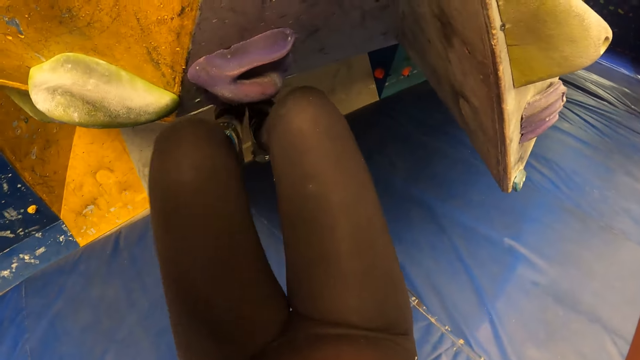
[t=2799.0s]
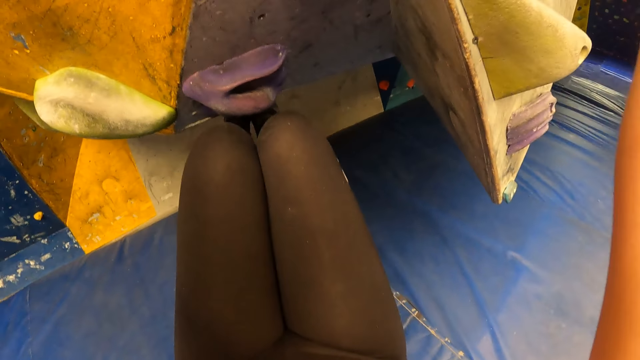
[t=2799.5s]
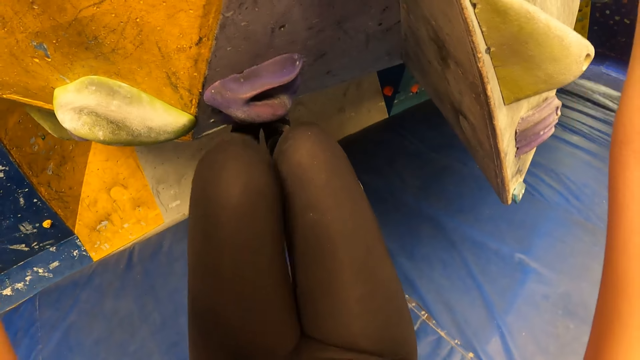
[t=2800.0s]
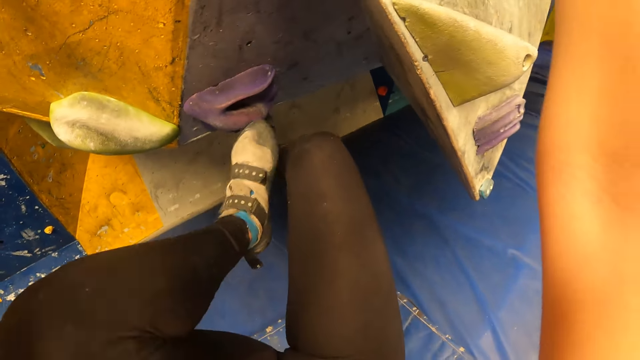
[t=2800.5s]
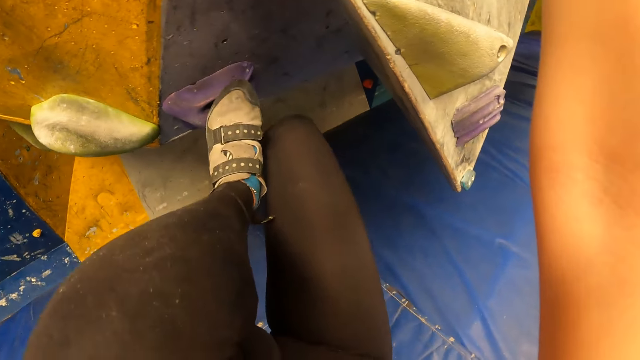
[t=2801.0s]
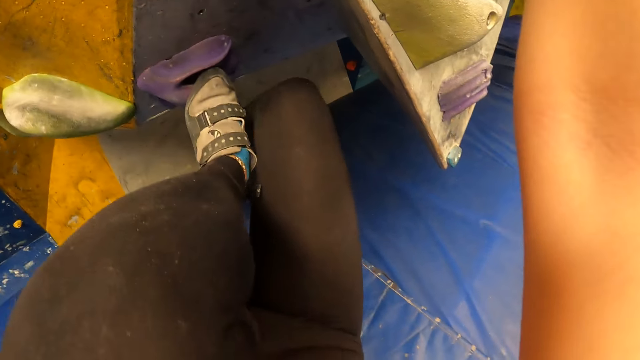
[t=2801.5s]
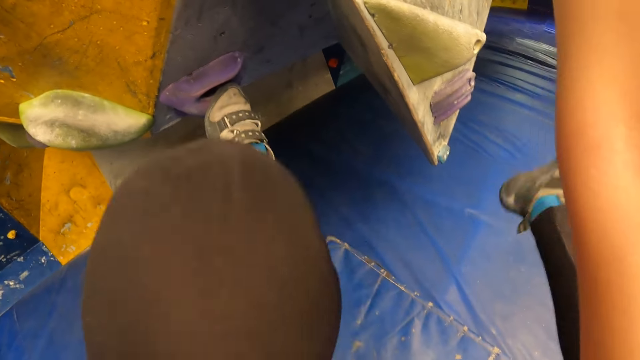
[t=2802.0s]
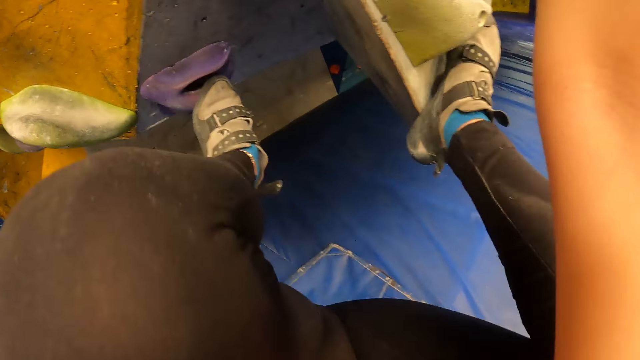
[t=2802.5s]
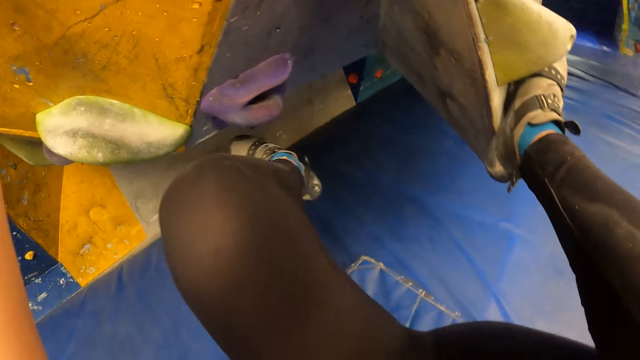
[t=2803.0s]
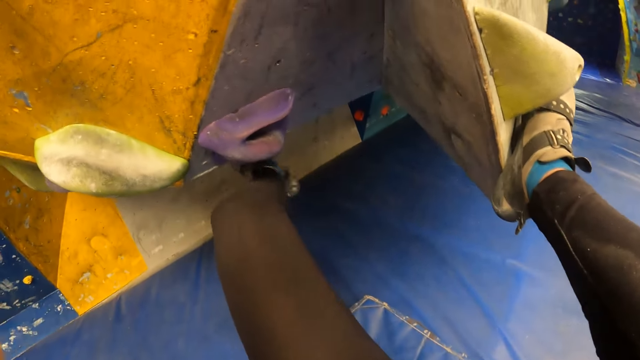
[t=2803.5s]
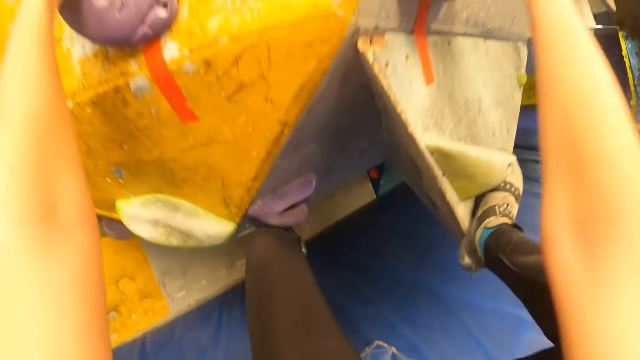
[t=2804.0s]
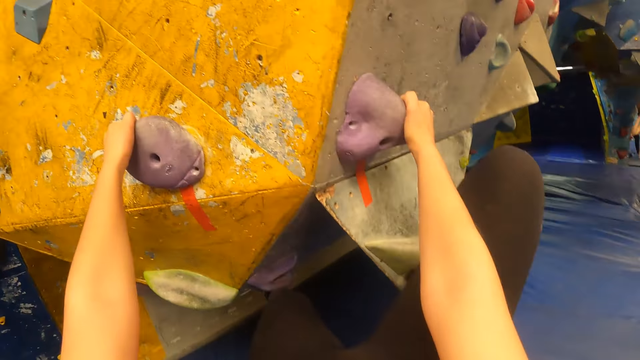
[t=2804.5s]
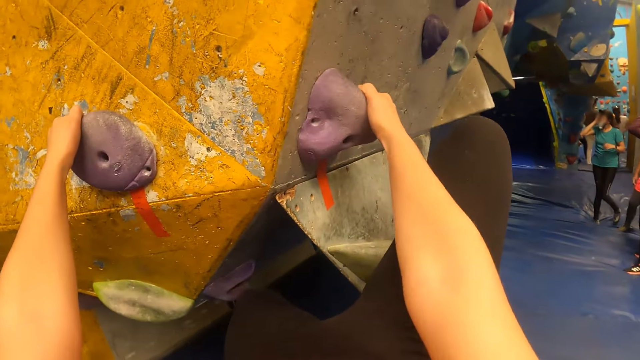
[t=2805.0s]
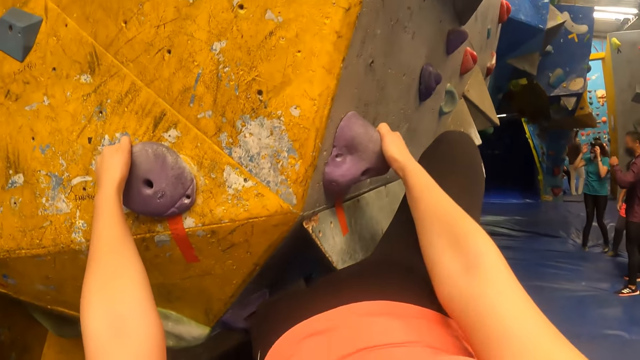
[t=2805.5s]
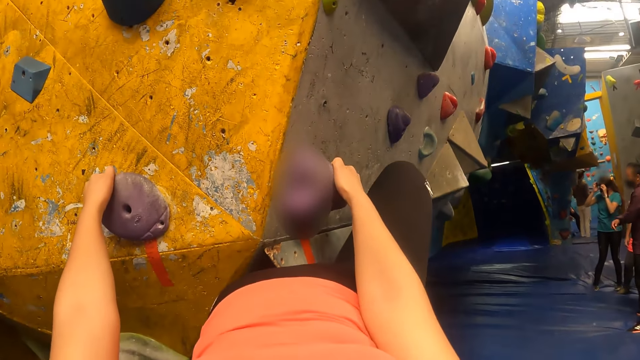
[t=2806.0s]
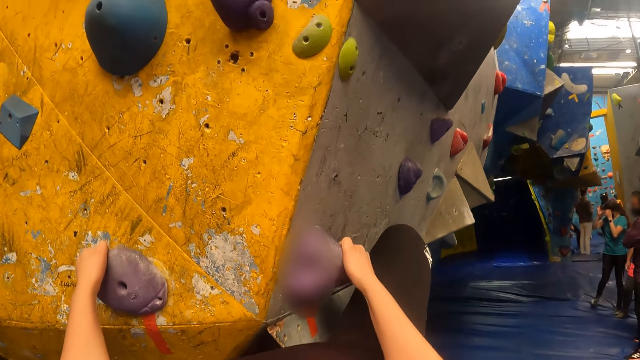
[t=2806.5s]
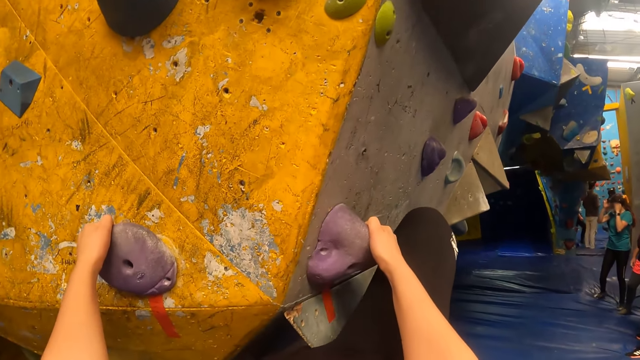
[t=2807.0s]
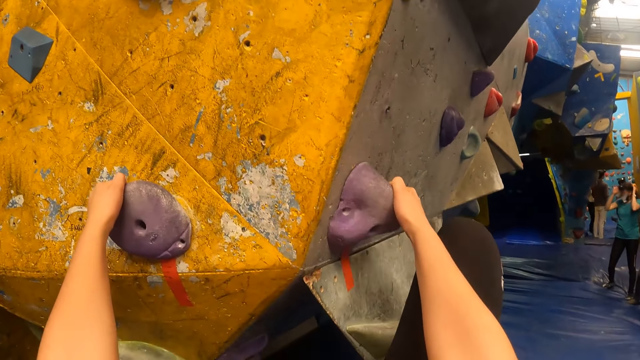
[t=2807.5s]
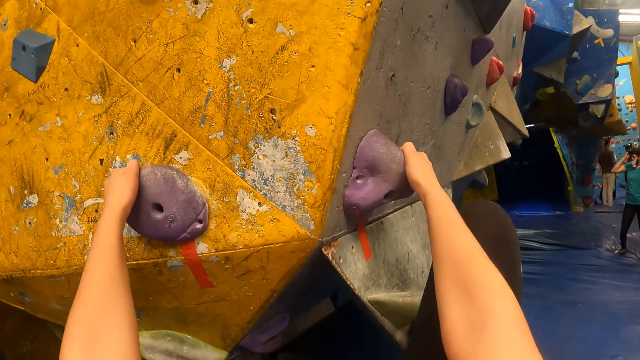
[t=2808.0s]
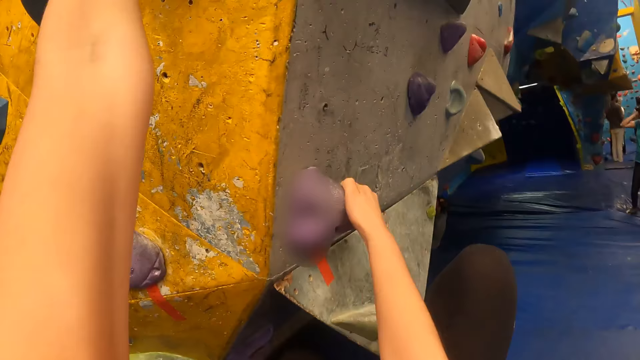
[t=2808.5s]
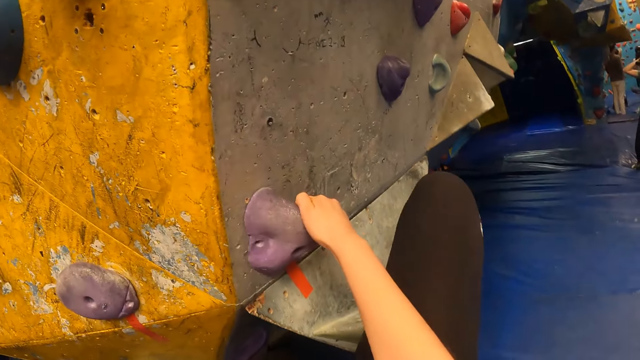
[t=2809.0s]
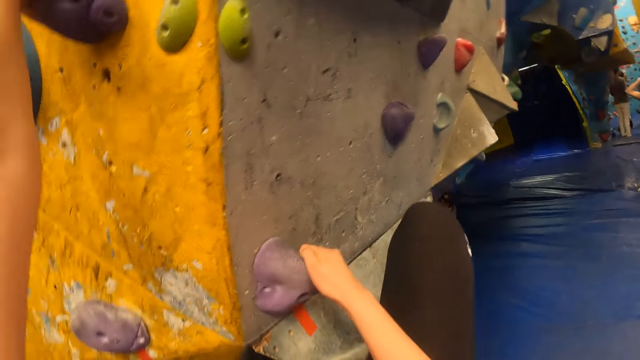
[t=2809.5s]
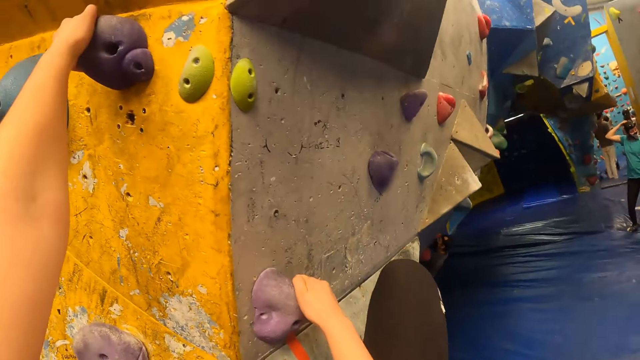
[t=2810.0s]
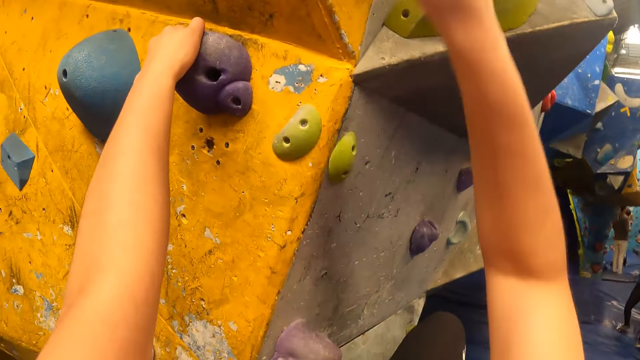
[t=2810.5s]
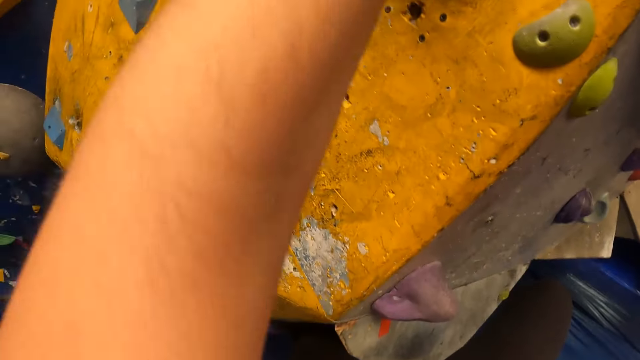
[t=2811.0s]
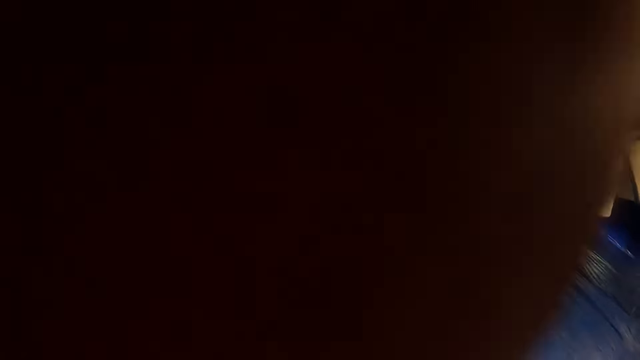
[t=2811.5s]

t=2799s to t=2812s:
The camera wearer steps on the wall. They step on the climbing holders. They step on the climbing holders again. They step on the wall. They look around. They hold the climbing holder.

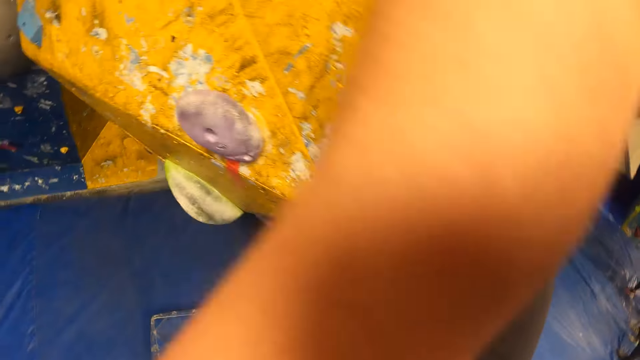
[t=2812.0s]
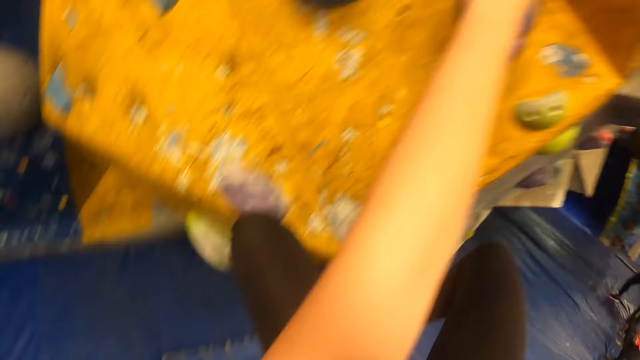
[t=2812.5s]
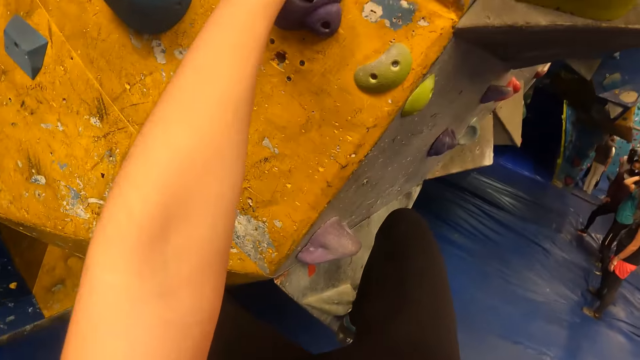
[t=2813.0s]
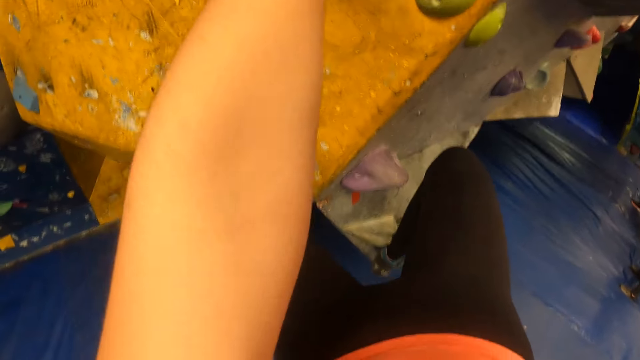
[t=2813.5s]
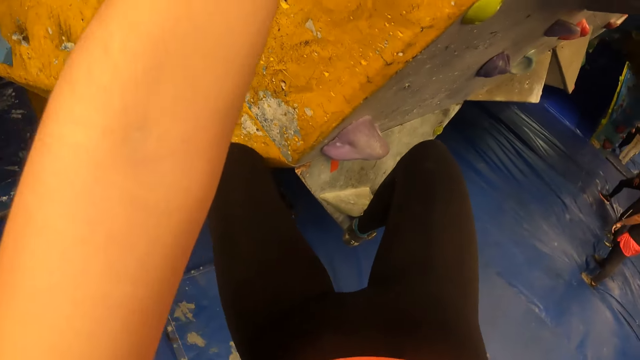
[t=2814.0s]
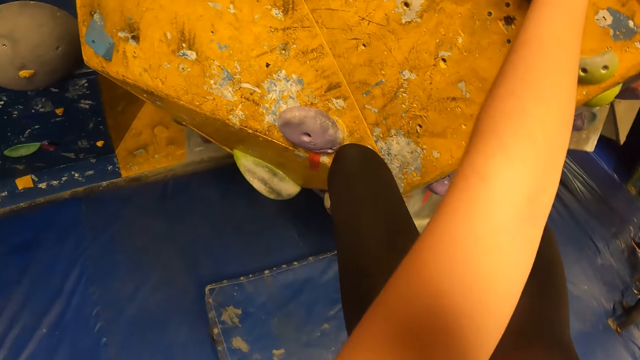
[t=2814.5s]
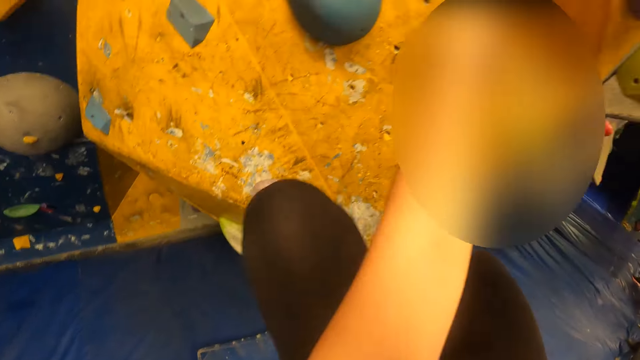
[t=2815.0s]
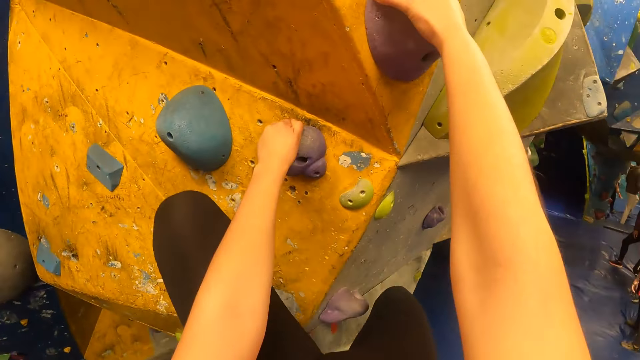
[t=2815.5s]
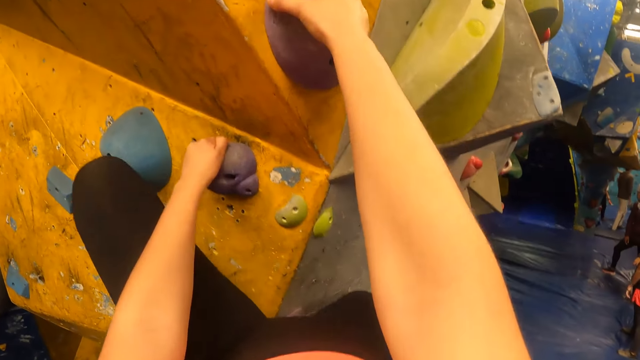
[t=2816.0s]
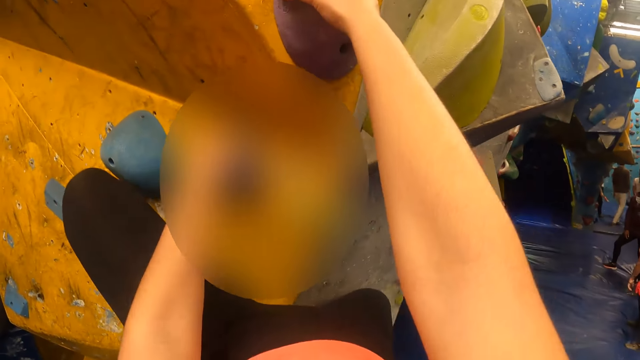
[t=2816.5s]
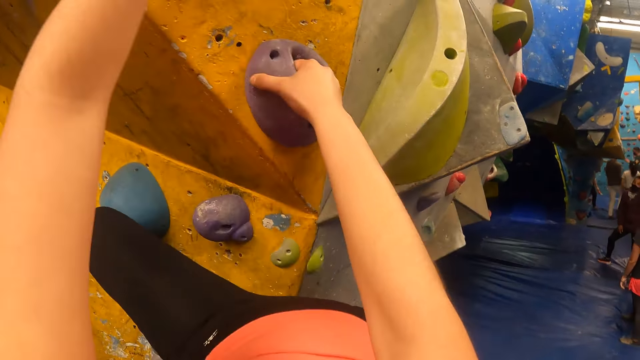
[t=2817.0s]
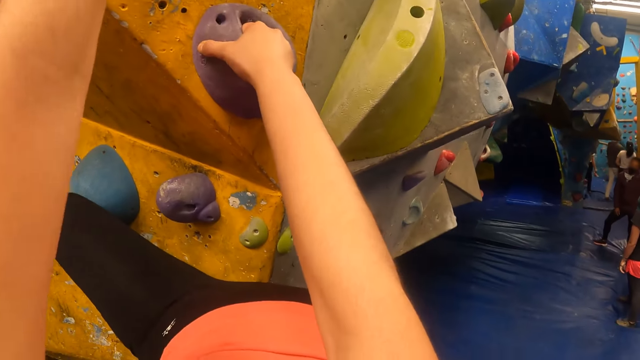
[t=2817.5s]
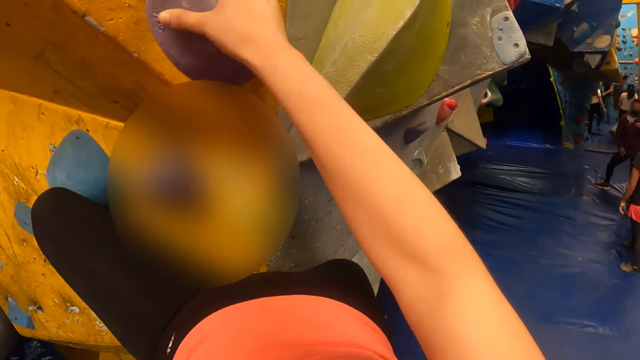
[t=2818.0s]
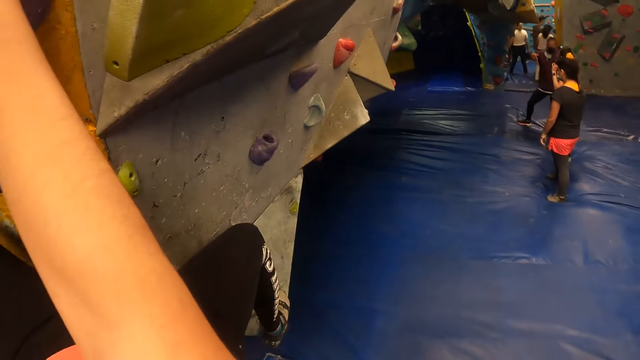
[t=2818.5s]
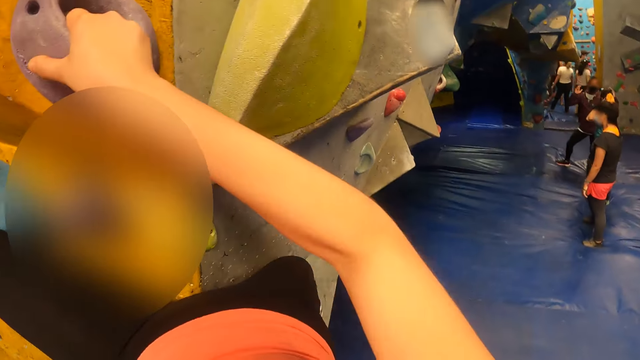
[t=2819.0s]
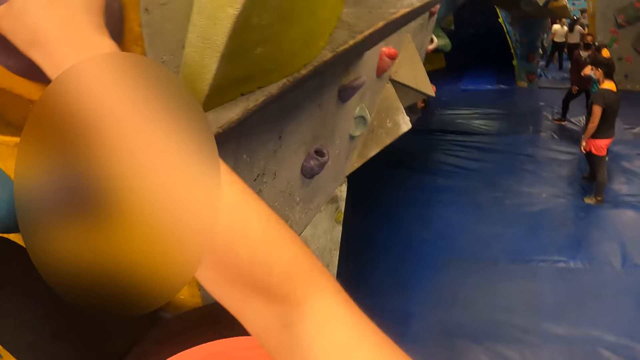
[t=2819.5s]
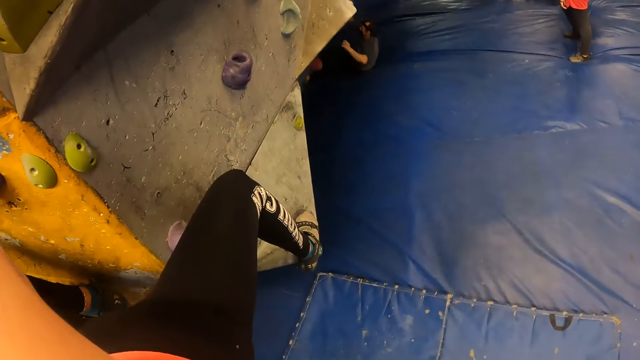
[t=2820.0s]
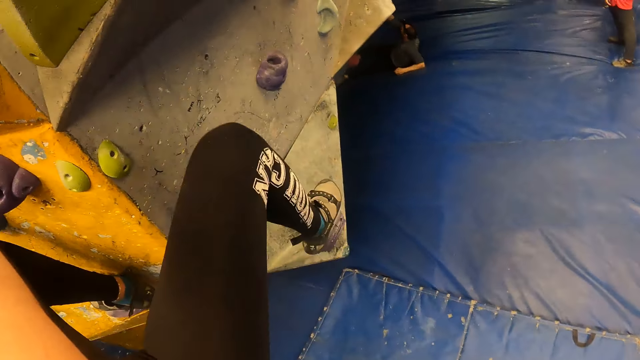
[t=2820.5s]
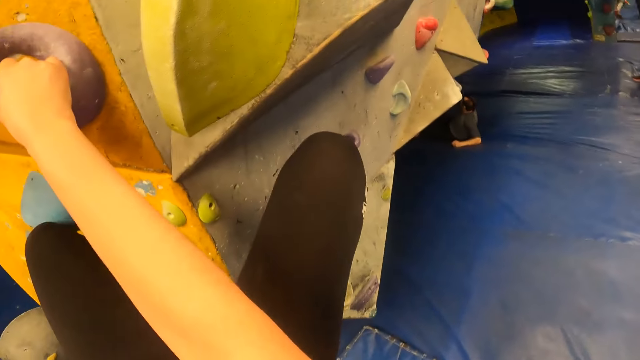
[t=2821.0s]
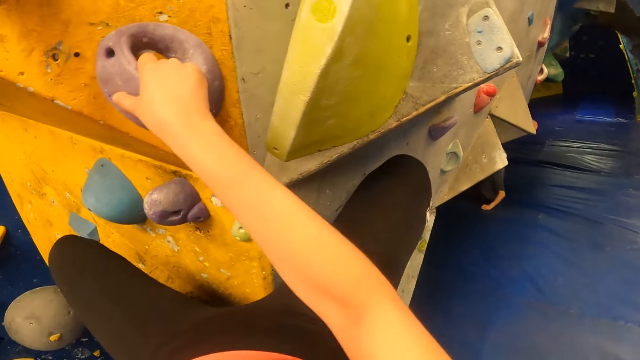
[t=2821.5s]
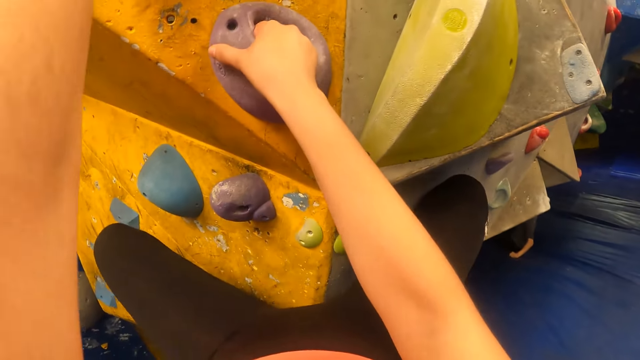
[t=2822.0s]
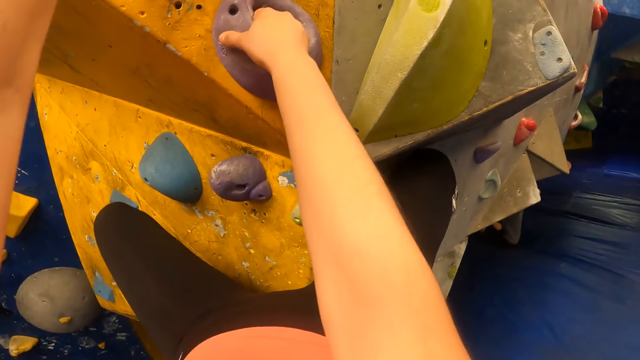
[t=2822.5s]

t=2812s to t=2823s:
The camera wearer holds the climbing holder. They hold the climbing holder again. They look around. They step on the wall.
